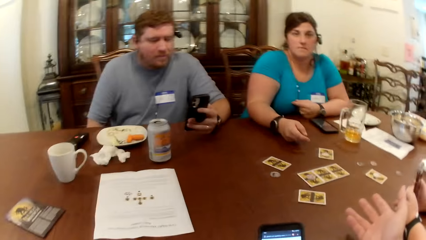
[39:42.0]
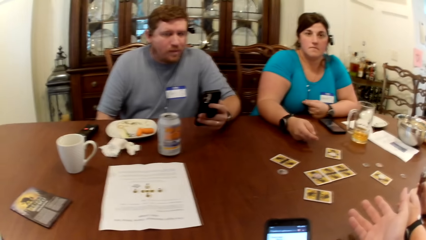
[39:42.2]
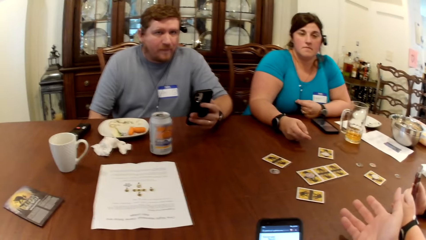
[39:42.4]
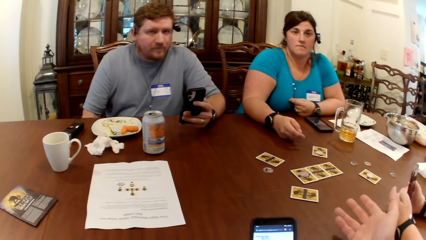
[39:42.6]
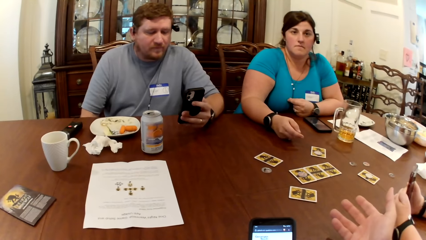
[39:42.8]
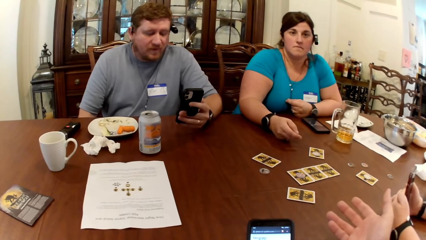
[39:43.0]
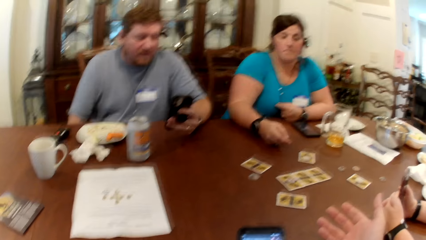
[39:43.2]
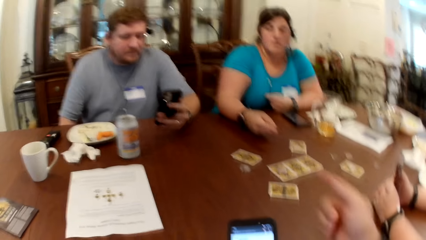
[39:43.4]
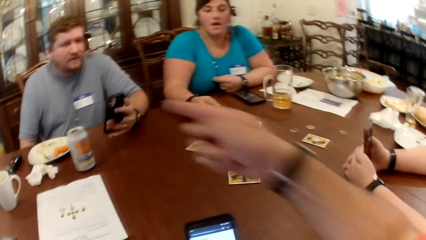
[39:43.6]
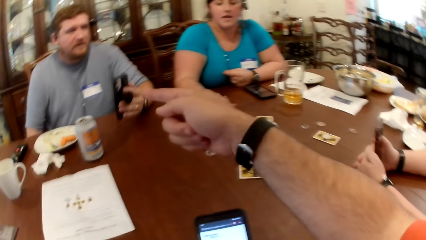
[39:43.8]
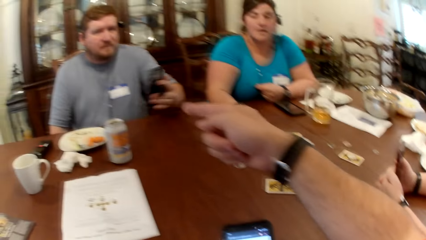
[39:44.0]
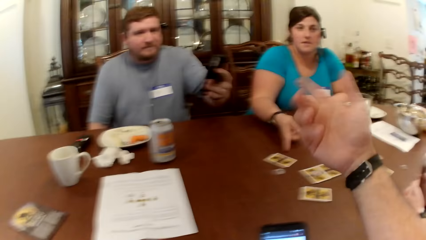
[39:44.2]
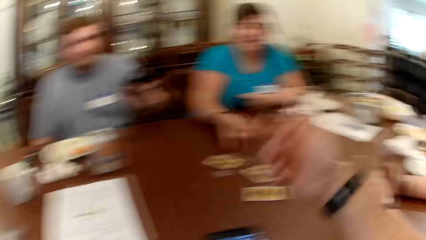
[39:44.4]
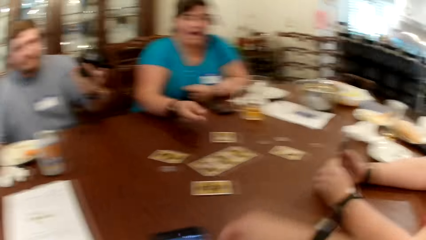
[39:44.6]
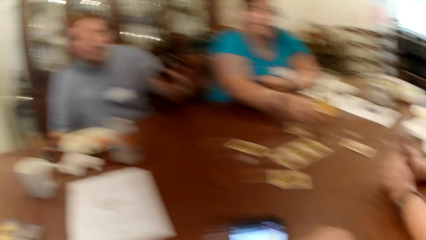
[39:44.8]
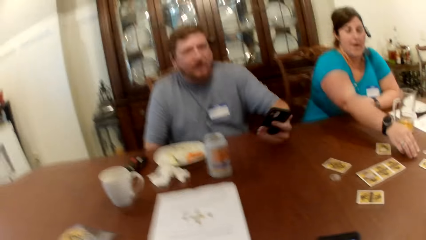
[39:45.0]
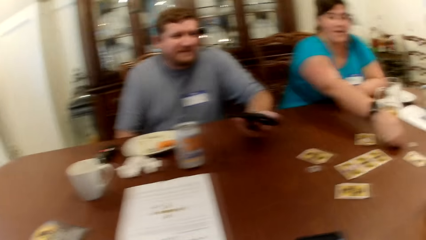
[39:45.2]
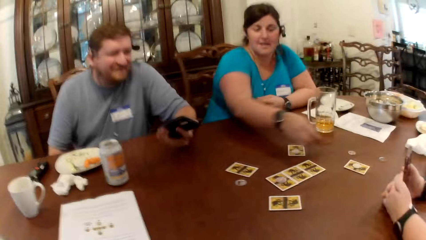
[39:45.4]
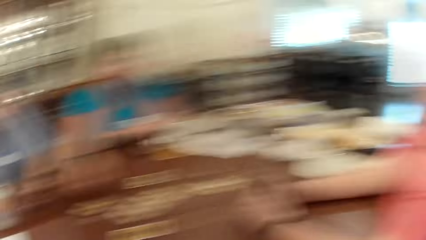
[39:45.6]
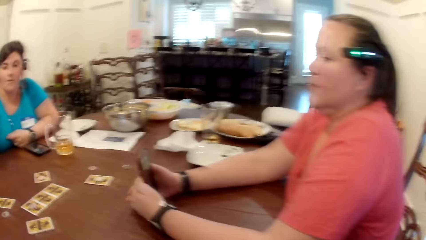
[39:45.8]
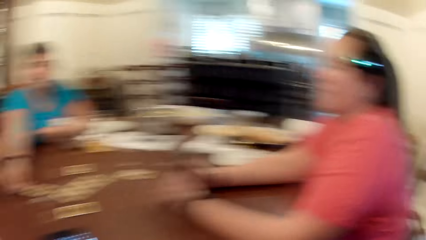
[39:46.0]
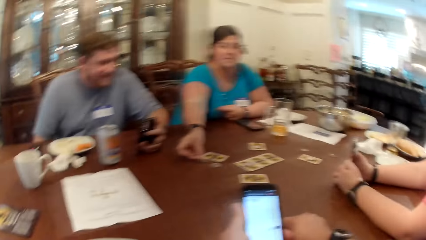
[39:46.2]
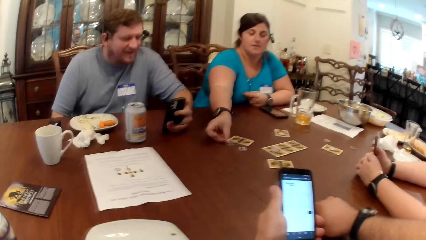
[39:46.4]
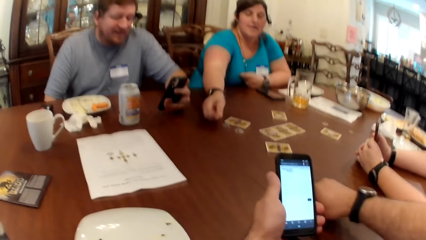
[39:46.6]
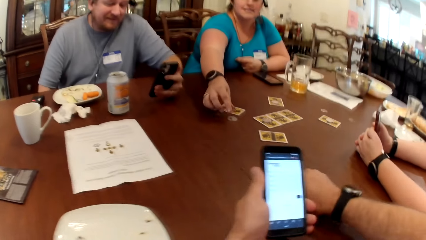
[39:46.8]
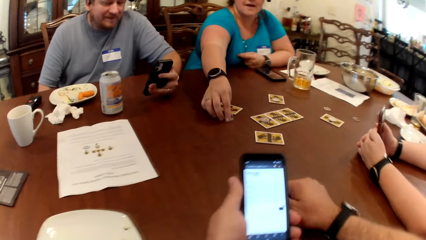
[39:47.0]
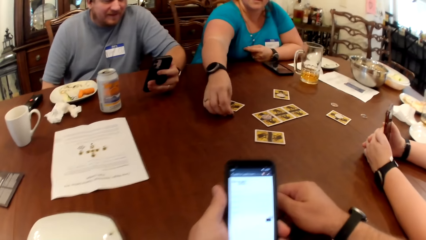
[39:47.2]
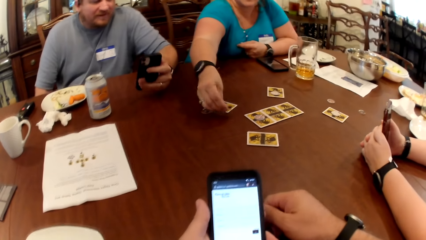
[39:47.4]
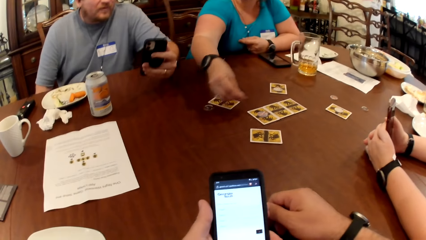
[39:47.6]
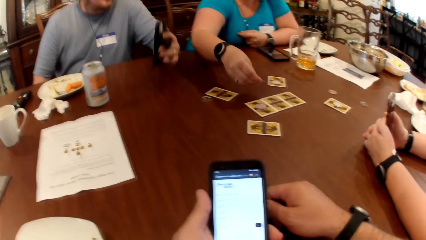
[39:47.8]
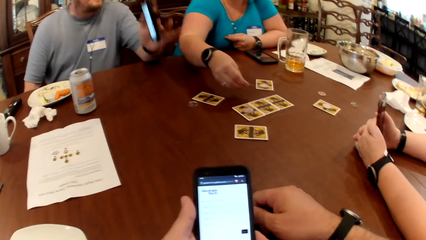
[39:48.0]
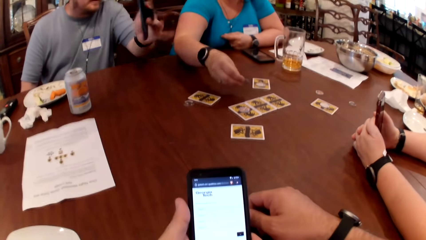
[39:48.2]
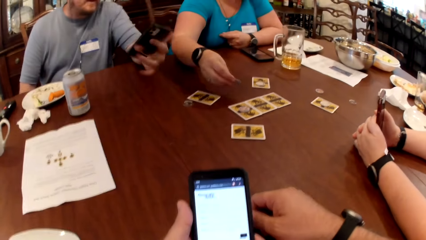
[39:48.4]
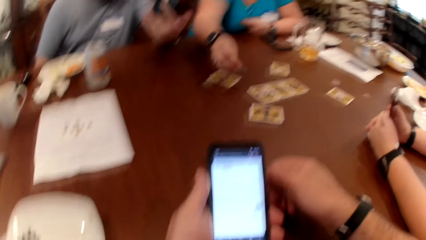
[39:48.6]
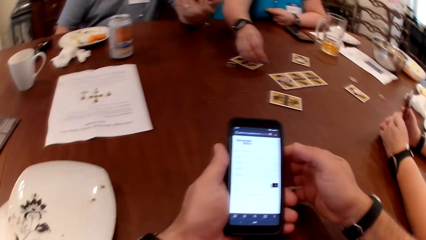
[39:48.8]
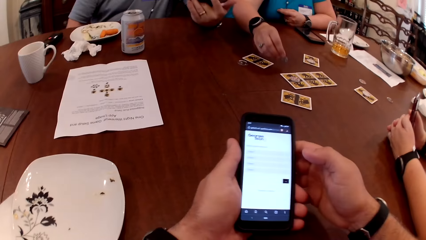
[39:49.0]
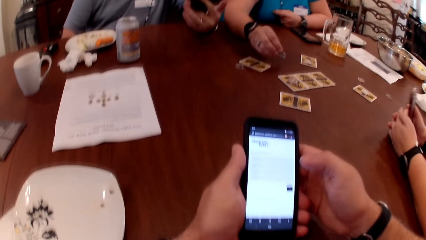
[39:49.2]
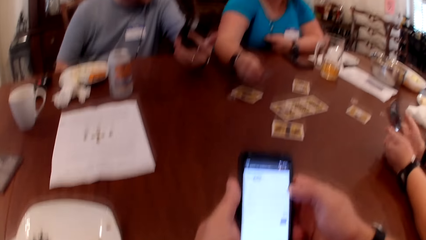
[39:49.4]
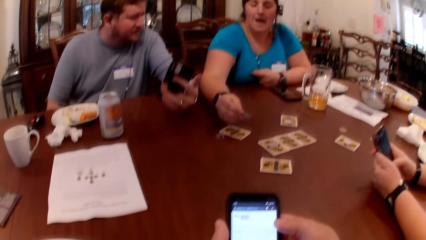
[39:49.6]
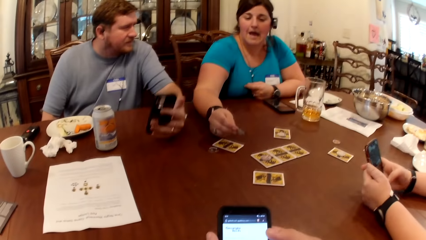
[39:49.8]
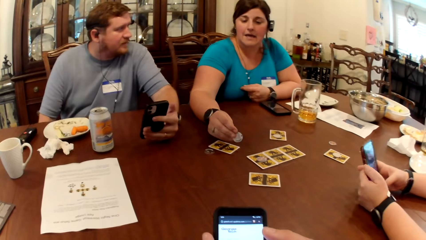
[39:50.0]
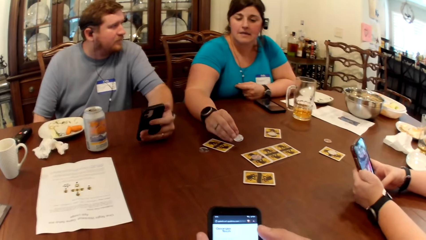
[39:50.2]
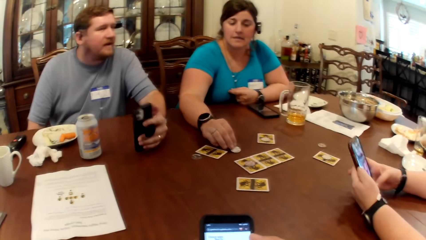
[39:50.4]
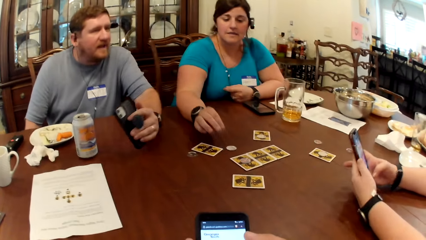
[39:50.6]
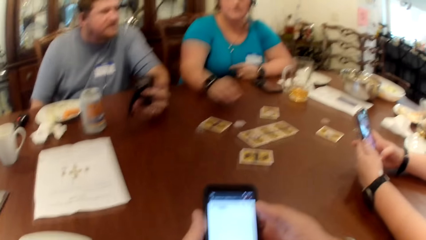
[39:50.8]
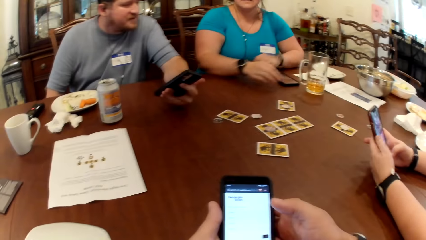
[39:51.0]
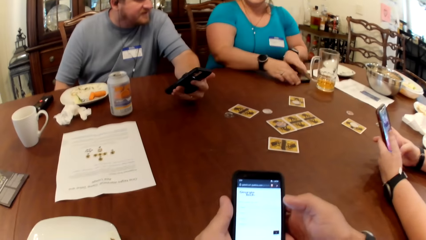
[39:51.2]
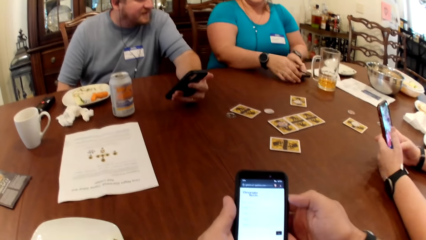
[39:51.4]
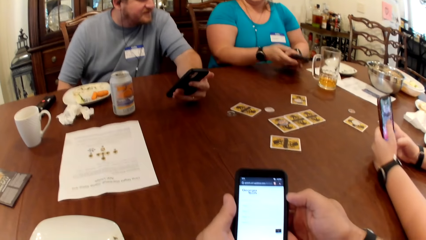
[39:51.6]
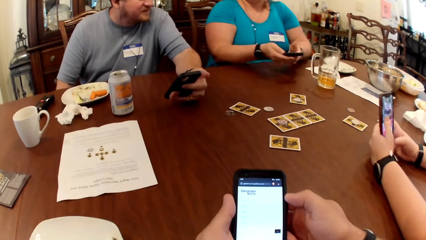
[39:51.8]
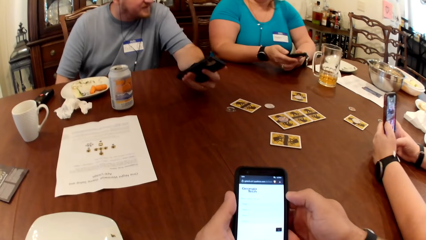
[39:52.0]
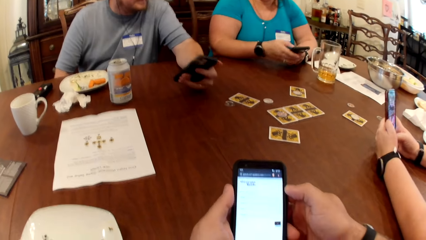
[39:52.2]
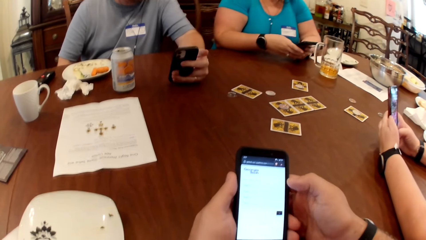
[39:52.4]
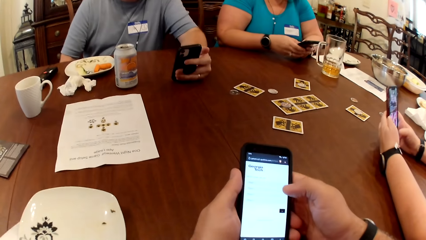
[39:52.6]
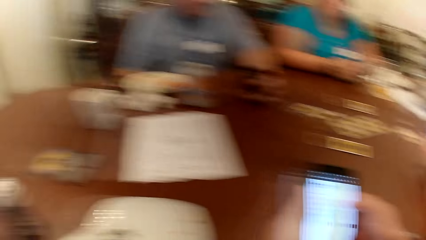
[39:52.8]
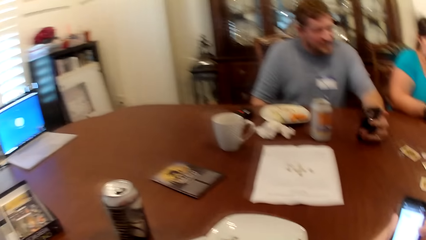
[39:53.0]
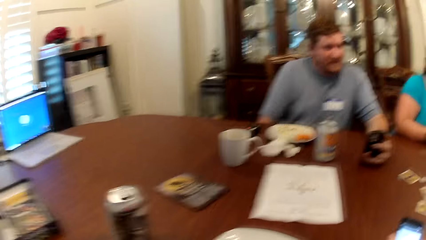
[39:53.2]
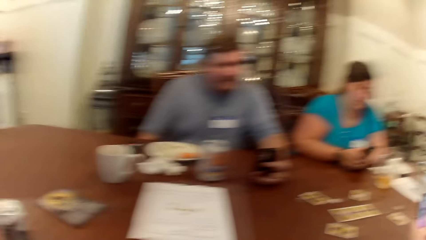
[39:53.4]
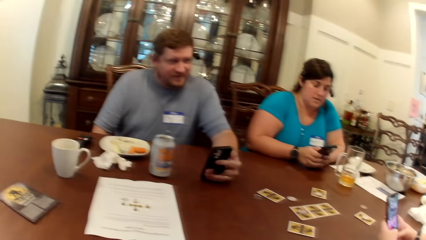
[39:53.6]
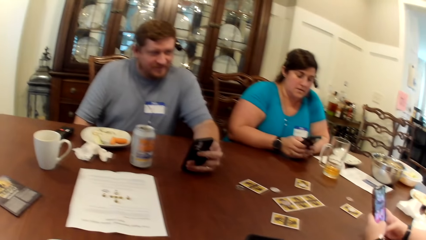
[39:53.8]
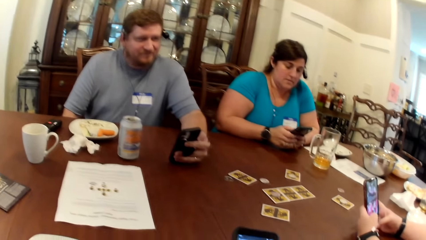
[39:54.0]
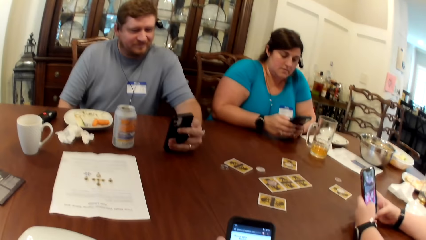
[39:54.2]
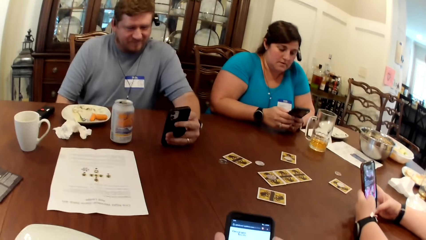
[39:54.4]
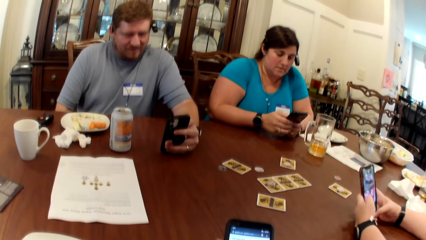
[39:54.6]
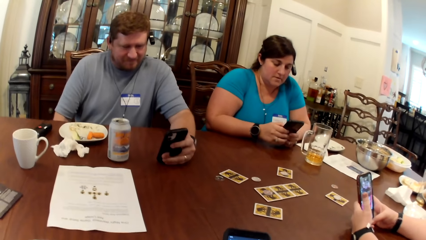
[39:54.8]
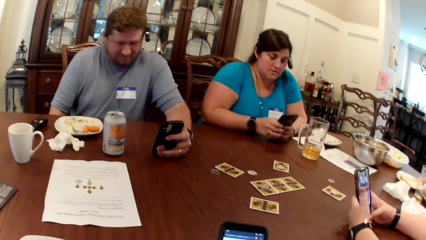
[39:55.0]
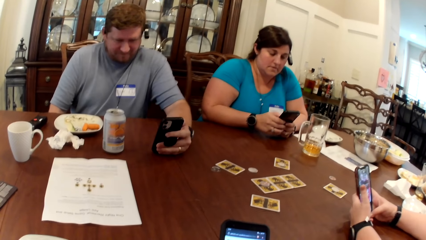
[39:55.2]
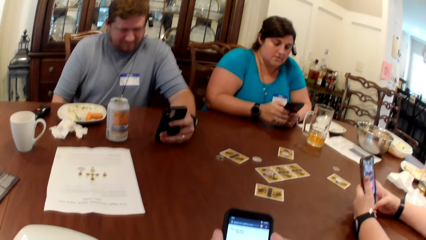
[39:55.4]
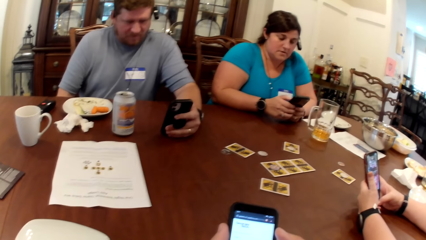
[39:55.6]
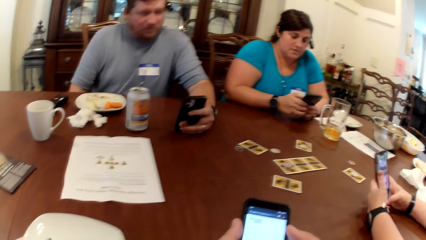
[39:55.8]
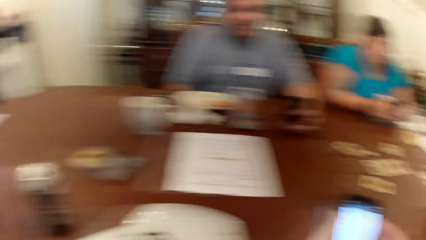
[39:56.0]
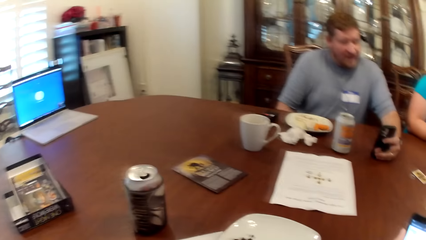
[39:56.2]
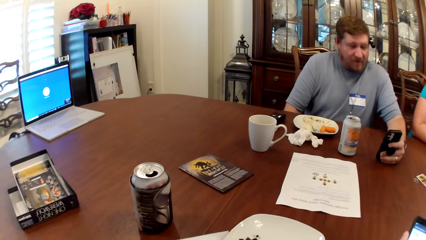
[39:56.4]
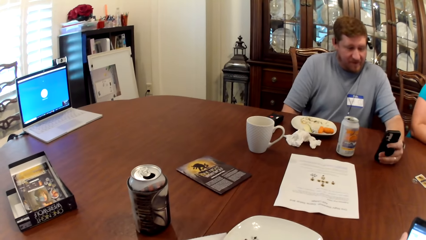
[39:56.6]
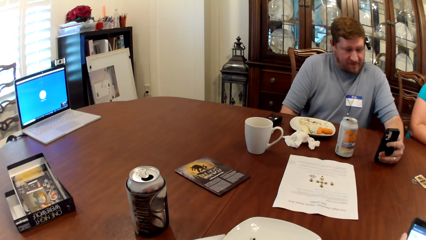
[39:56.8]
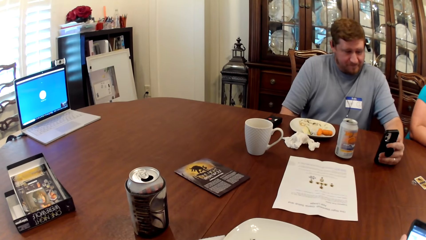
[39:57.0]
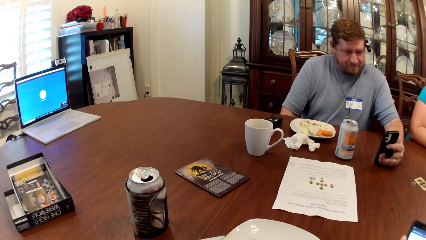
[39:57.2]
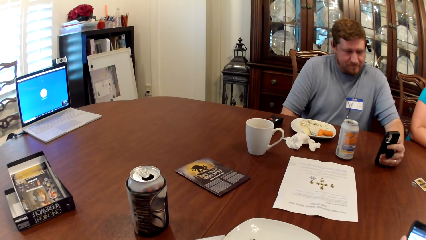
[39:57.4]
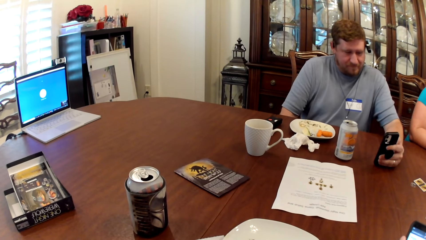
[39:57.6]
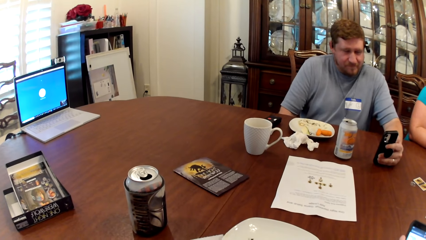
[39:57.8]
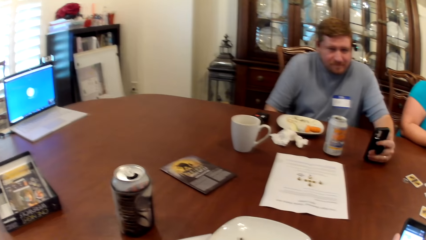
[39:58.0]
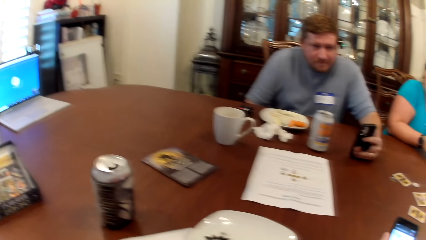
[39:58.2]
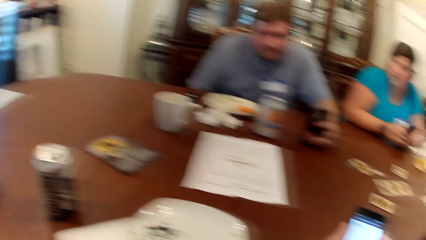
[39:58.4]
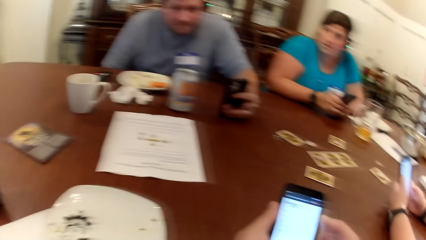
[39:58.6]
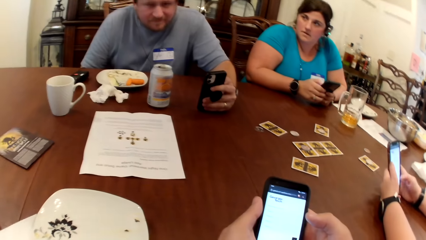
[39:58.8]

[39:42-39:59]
A woman picks the chip from the table with her right hand. She picks the chip from the table with her right hand again. The camera wearer operates the phone with his right hand. The woman drops the chip in her right hand on the table, picks the phone from the table with both hands, and operates the phone with both hands.
